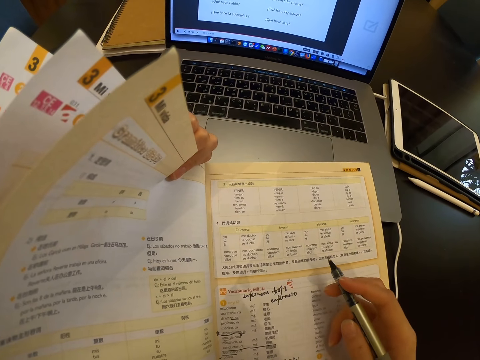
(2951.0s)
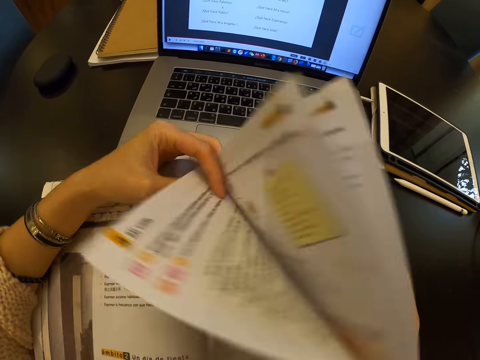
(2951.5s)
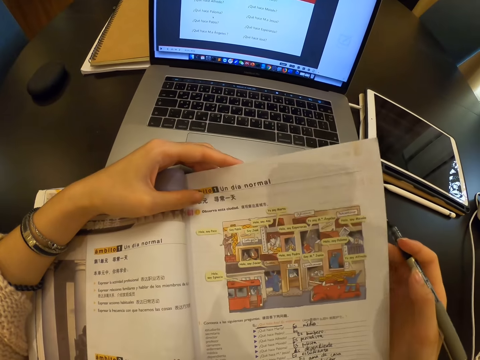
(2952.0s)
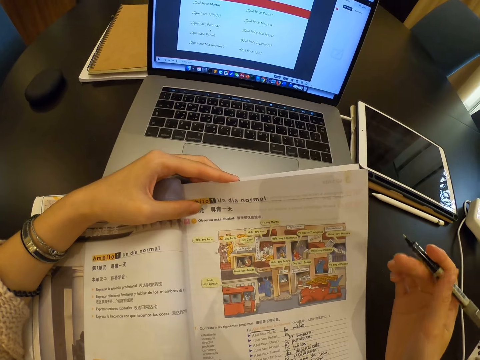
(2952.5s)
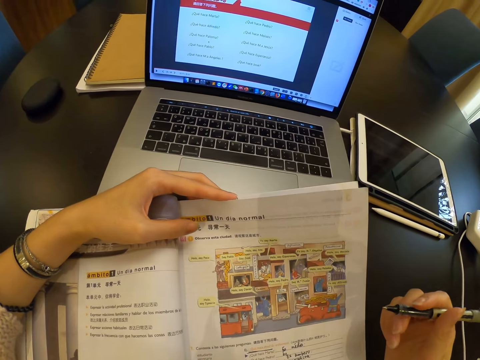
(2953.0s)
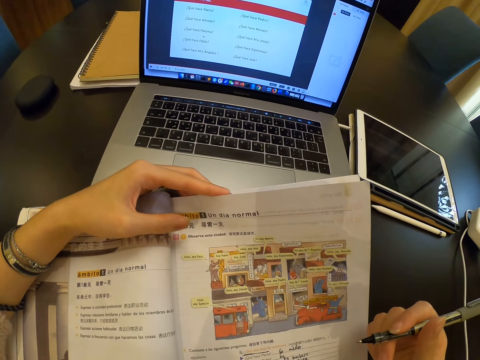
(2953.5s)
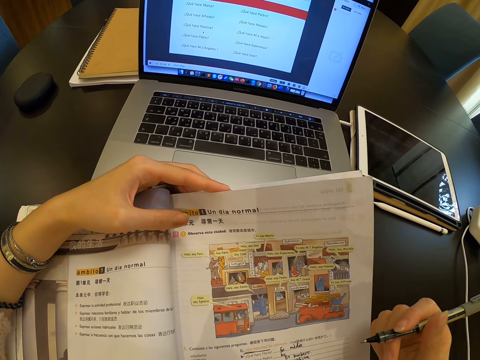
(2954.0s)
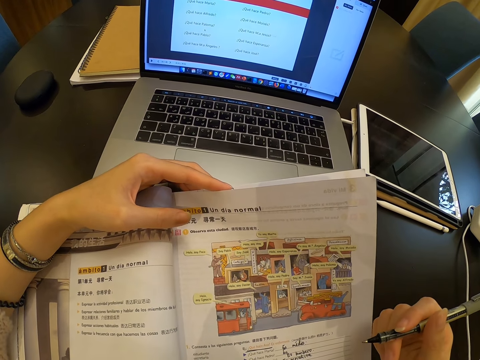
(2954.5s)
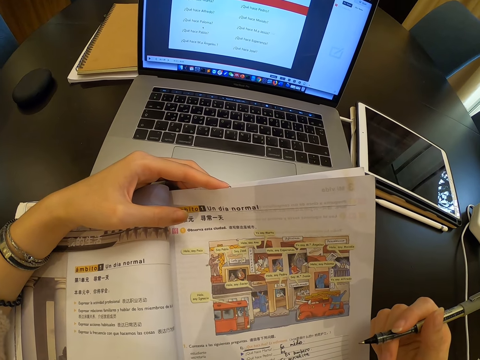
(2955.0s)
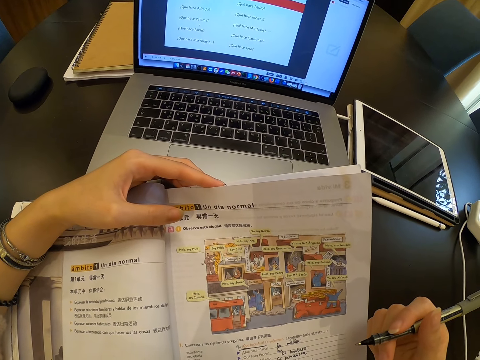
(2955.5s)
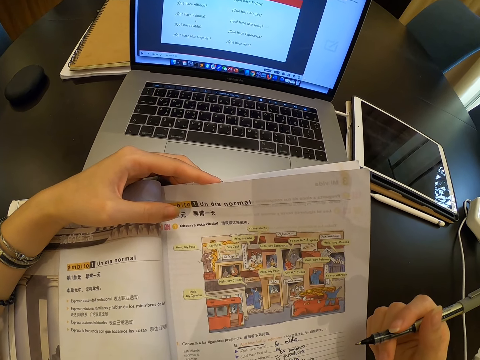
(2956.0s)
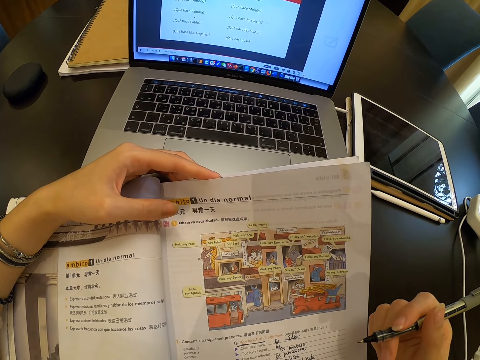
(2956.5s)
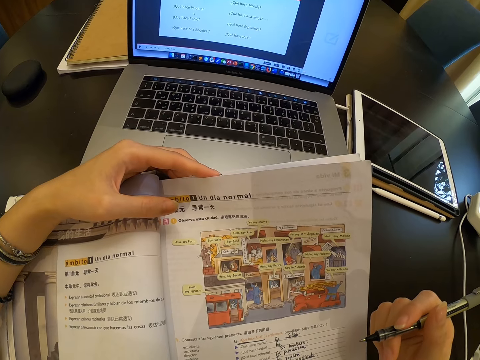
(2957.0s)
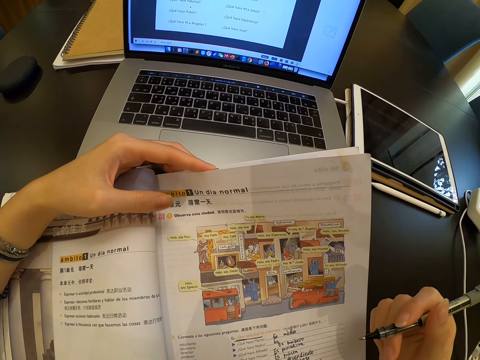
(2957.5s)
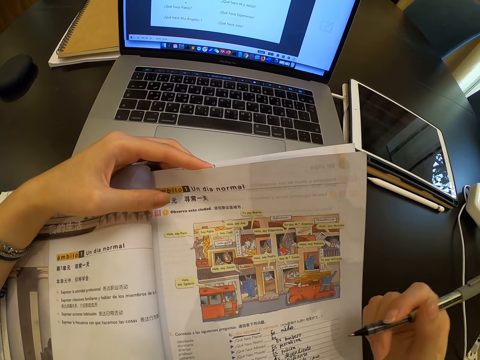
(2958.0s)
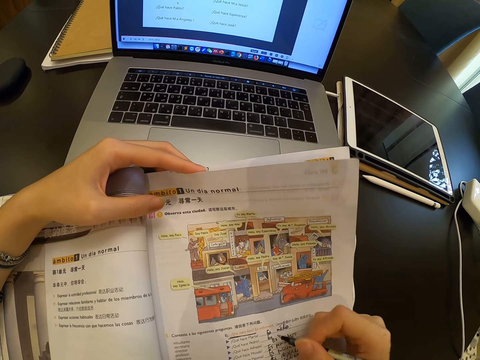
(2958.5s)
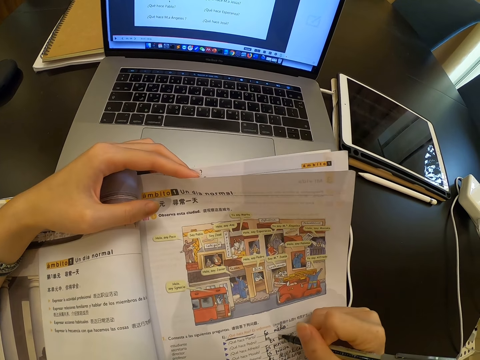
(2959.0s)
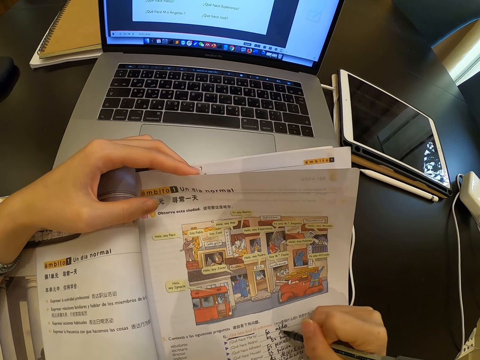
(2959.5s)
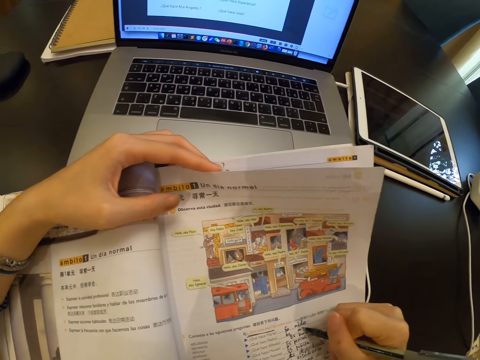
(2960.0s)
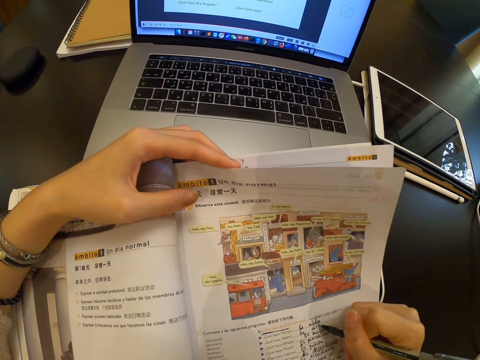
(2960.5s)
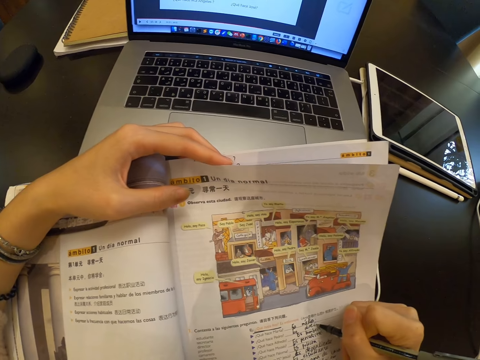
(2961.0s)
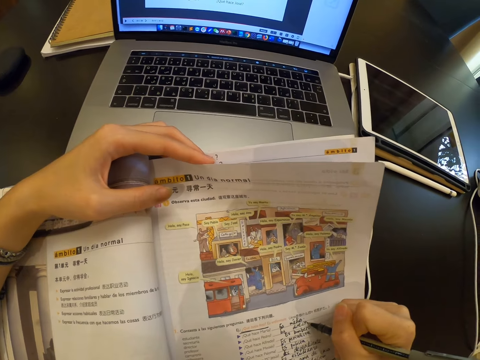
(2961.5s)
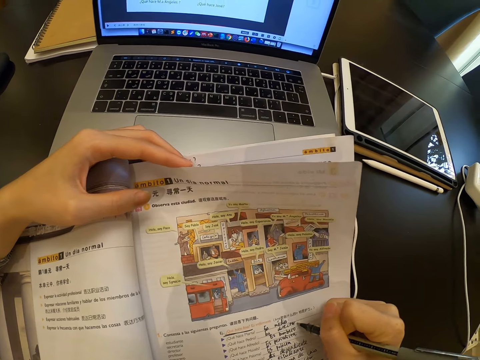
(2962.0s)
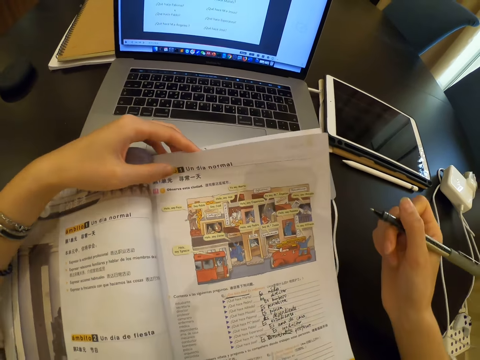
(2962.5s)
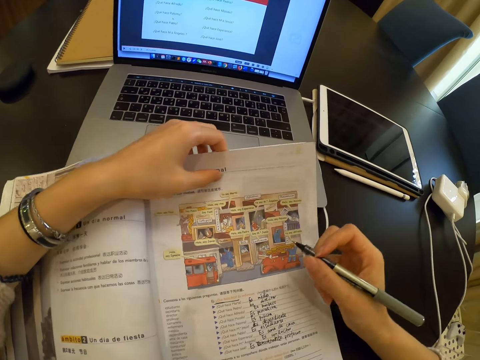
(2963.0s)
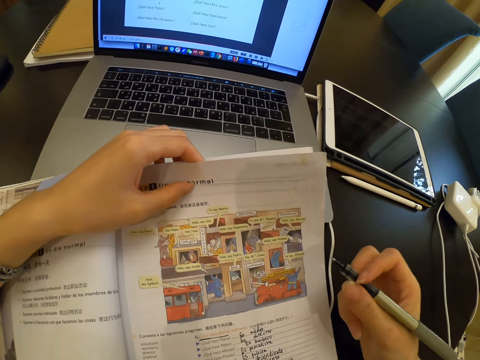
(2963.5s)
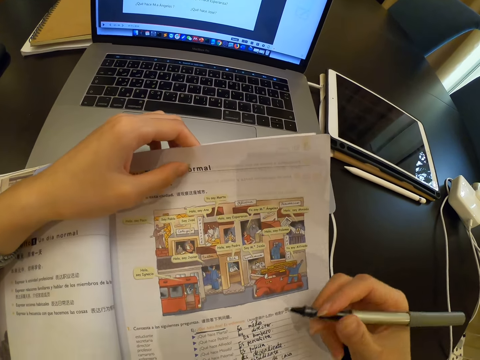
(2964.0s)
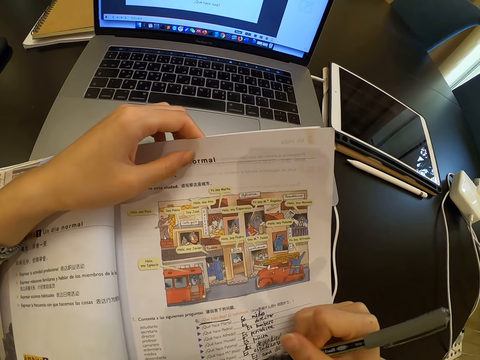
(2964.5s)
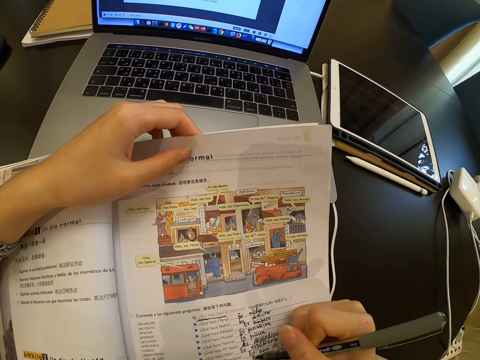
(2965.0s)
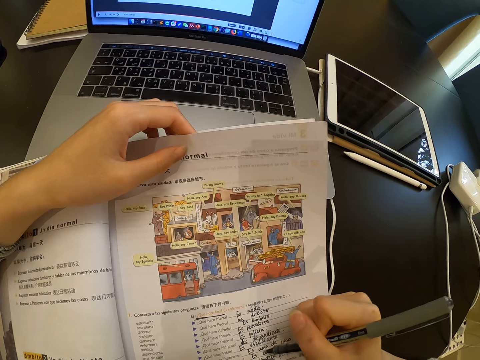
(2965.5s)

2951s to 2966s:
The camera wearer flips the pages. They look at the book. They write in the book.

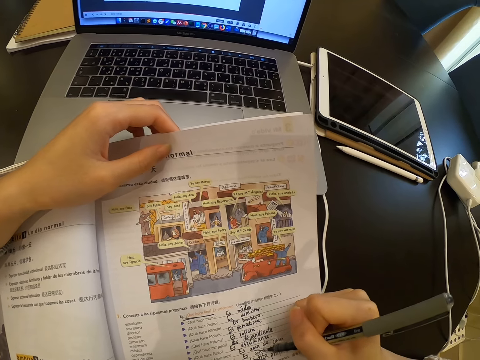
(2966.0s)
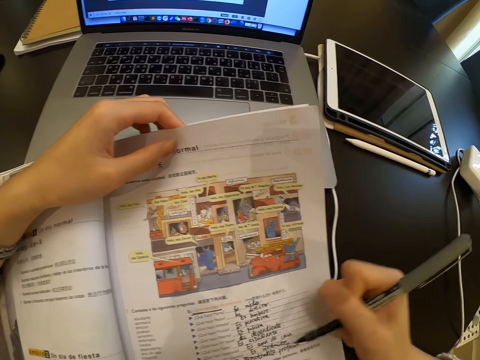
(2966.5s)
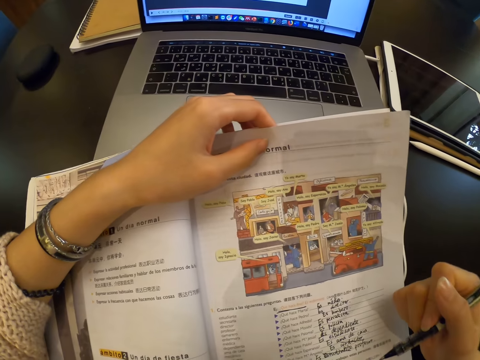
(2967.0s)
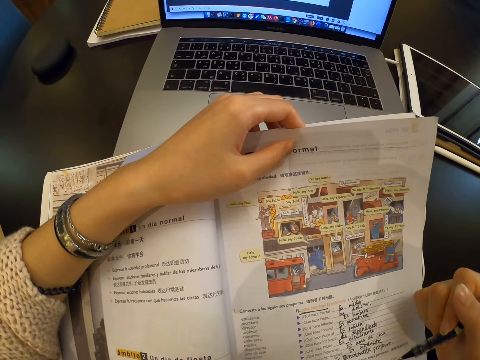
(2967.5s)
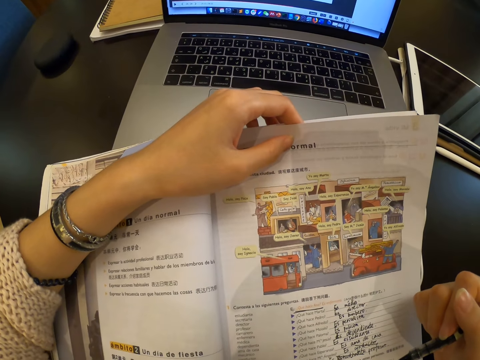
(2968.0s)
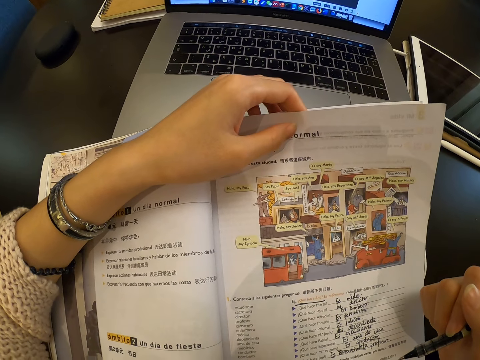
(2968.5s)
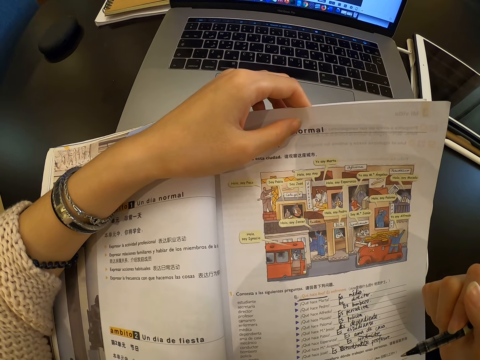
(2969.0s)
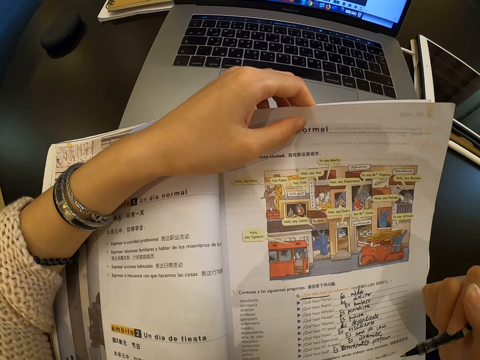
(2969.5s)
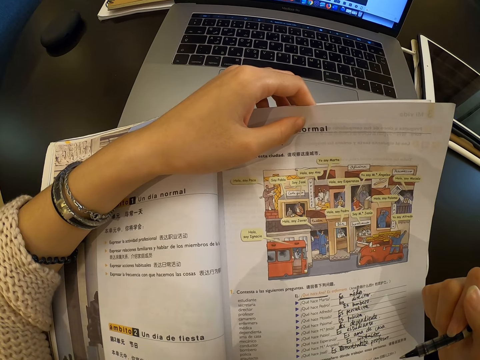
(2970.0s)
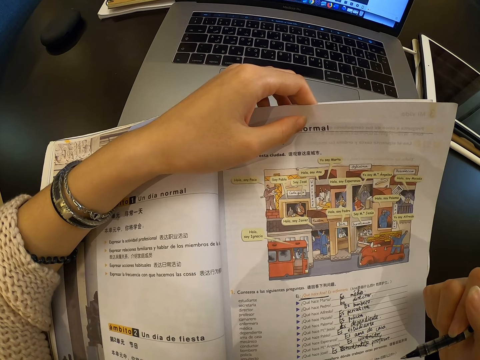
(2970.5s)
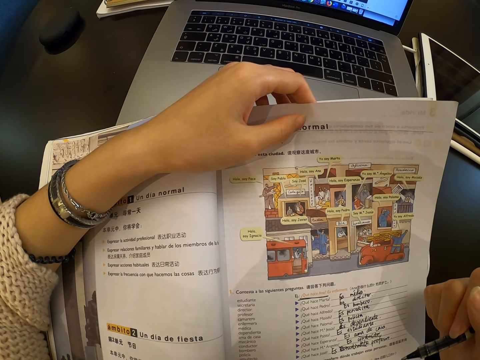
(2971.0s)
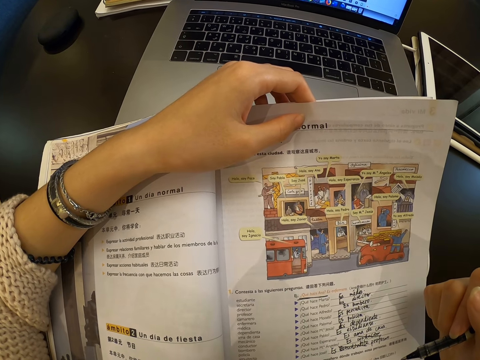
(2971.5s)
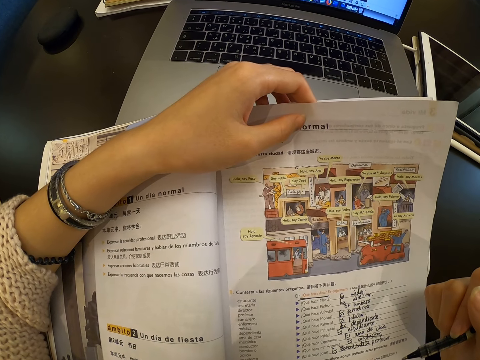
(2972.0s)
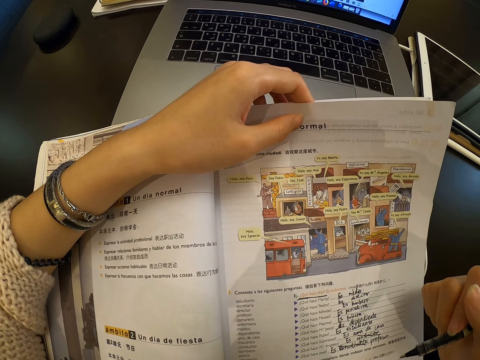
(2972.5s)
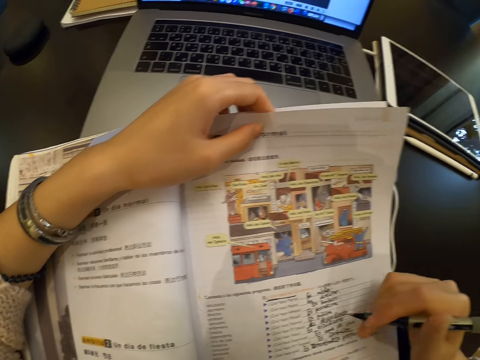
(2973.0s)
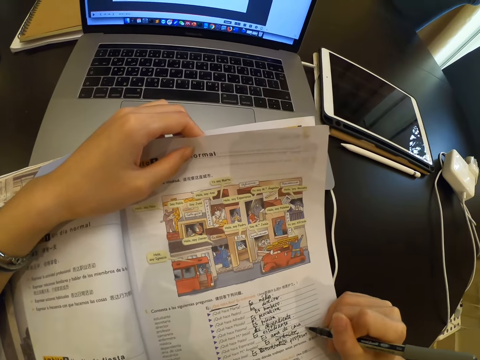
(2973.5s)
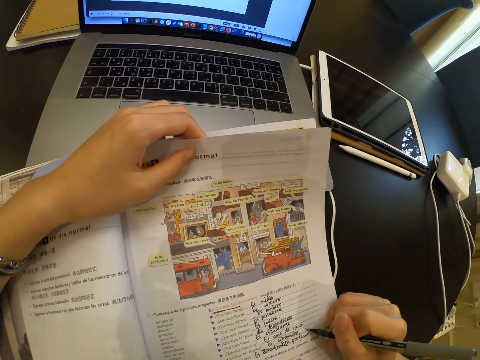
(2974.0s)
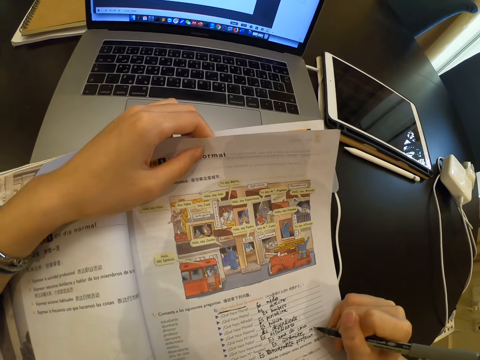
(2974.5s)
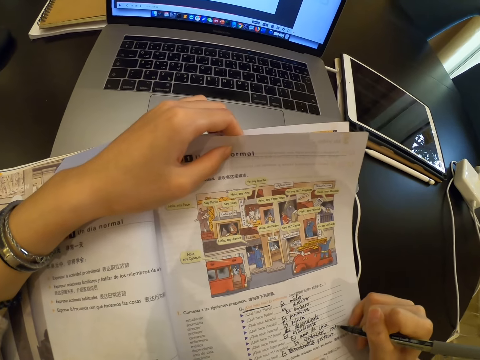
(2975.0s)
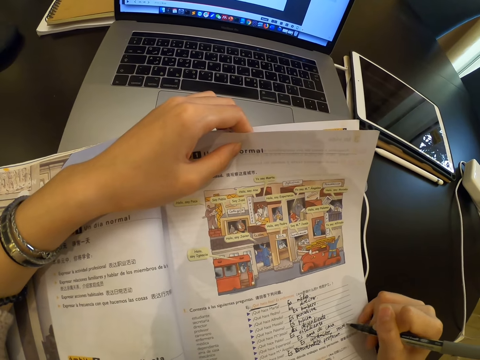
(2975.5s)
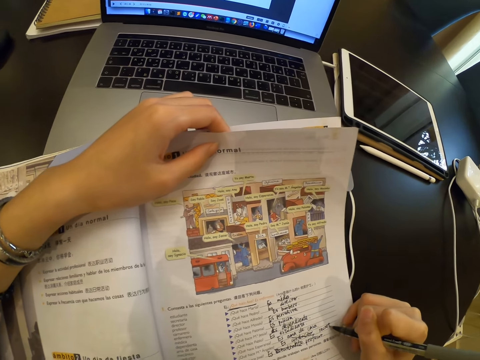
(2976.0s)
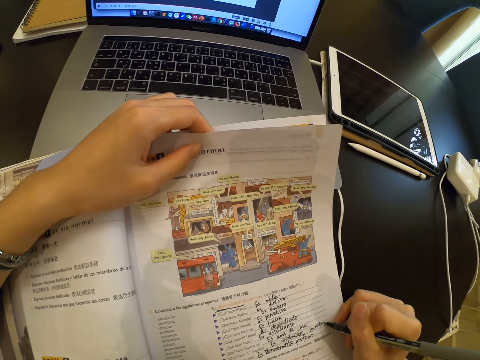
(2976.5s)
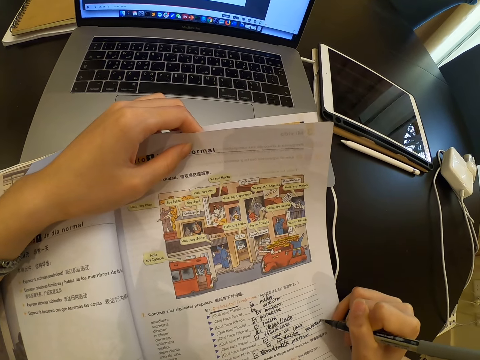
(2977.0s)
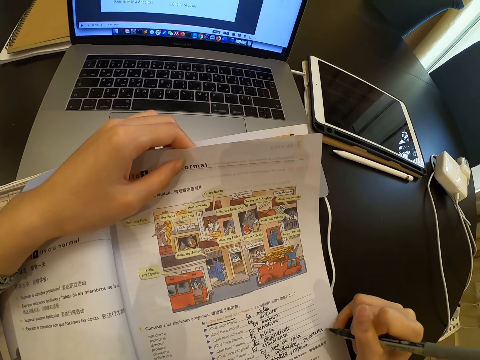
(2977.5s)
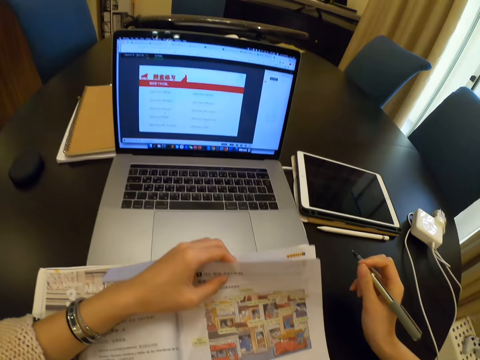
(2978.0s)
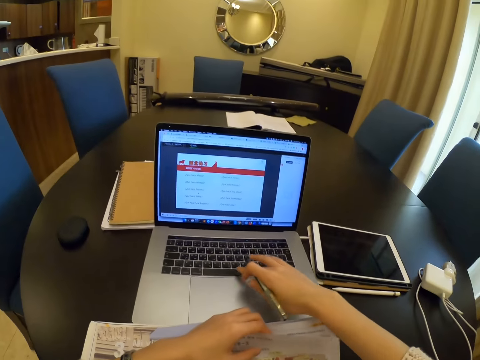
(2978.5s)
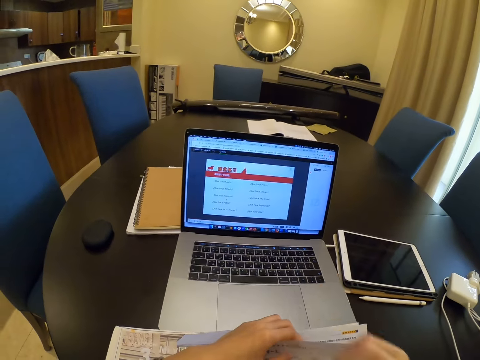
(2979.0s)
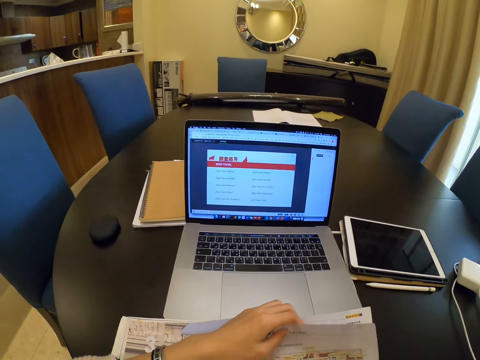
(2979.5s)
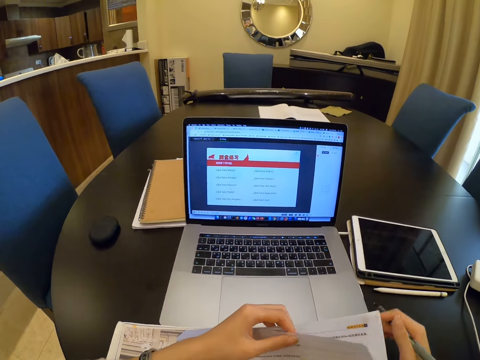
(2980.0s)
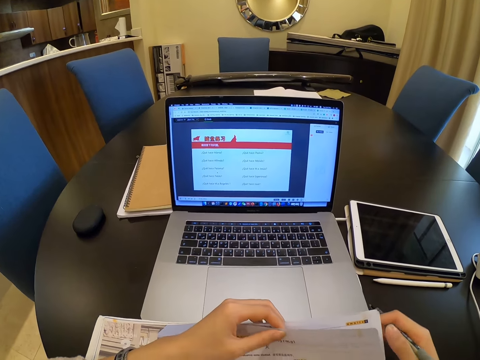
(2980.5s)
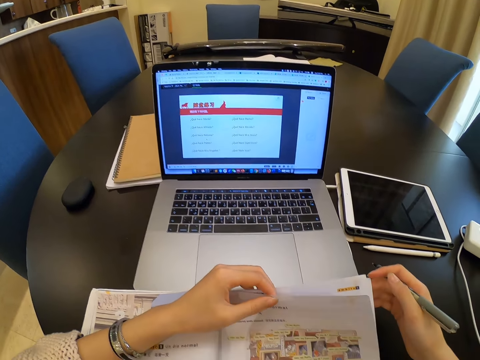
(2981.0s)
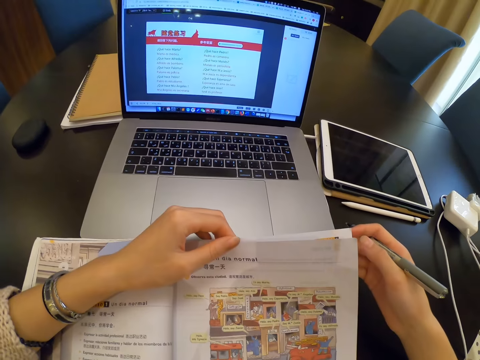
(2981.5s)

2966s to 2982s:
The camera wearer looks at the book. She writes on the book. She operates a laptop with her left hand. She presses on the laptop.
